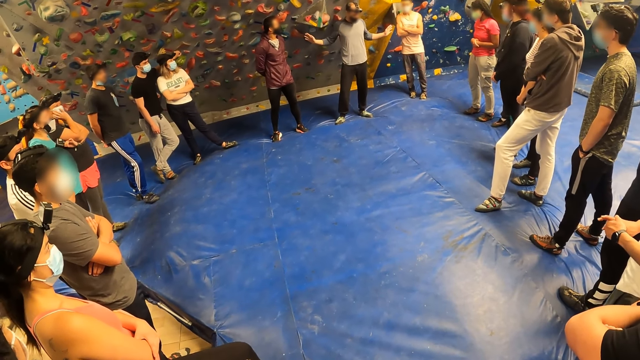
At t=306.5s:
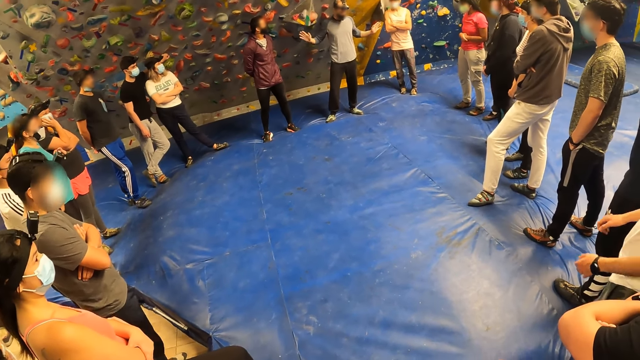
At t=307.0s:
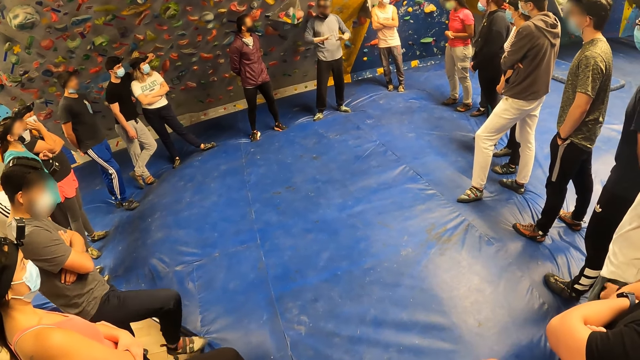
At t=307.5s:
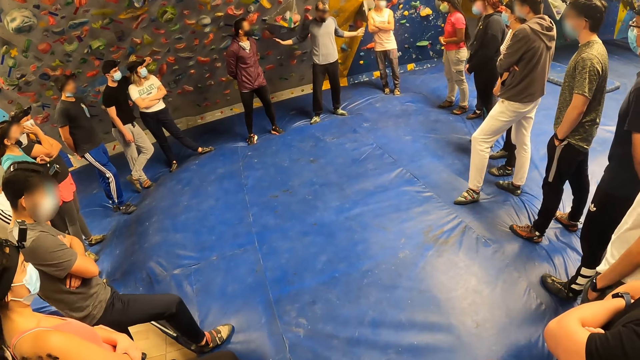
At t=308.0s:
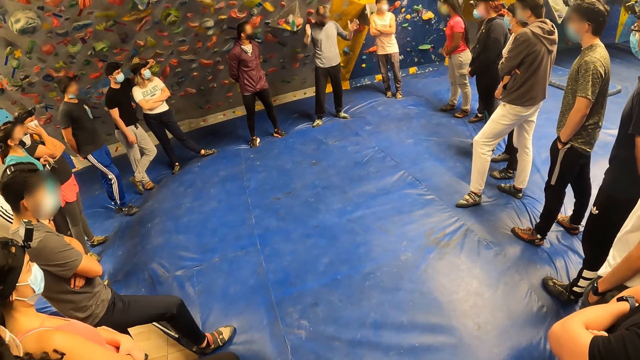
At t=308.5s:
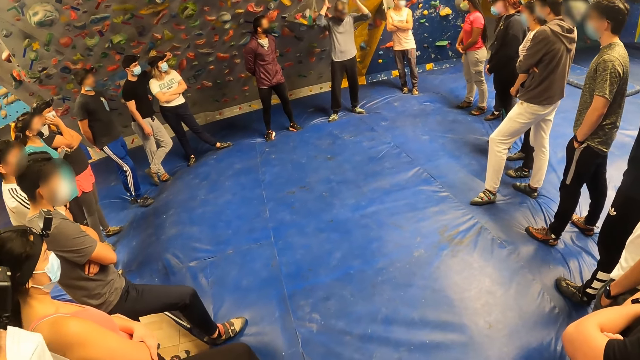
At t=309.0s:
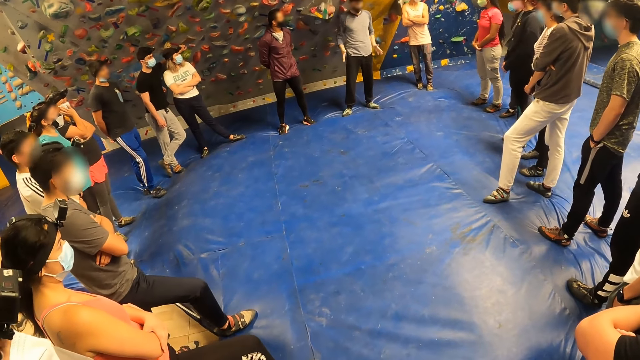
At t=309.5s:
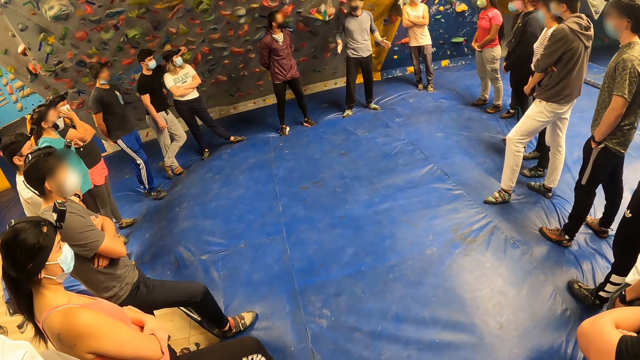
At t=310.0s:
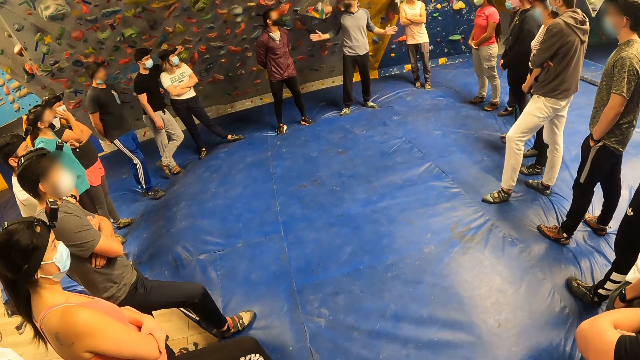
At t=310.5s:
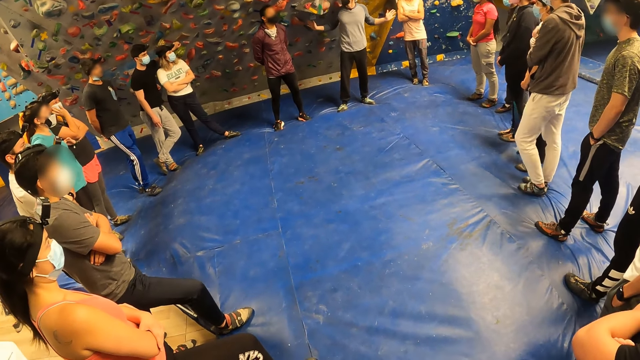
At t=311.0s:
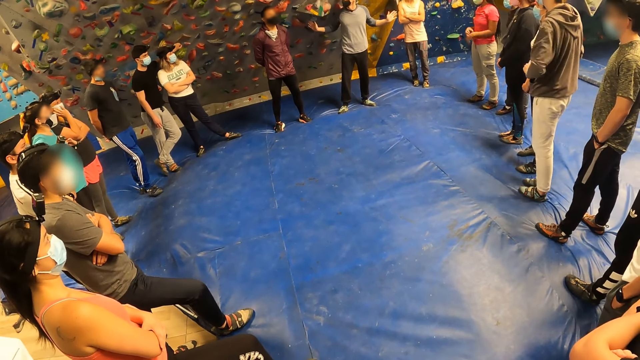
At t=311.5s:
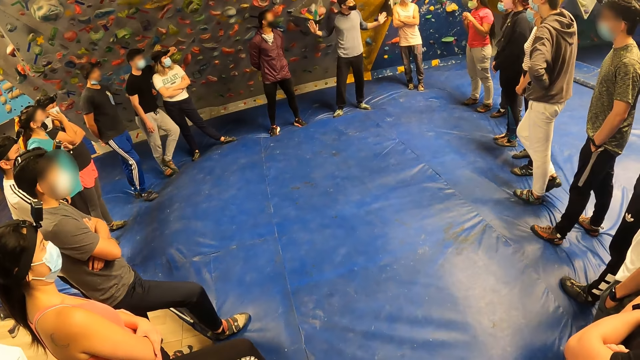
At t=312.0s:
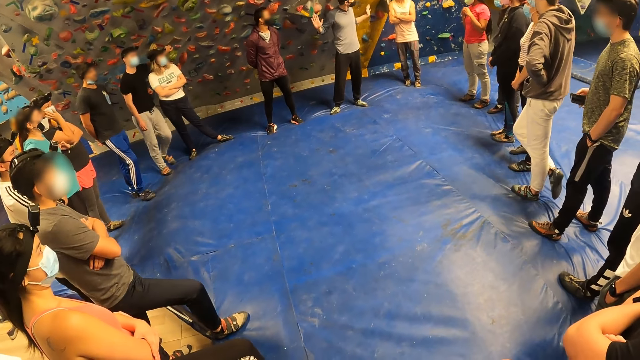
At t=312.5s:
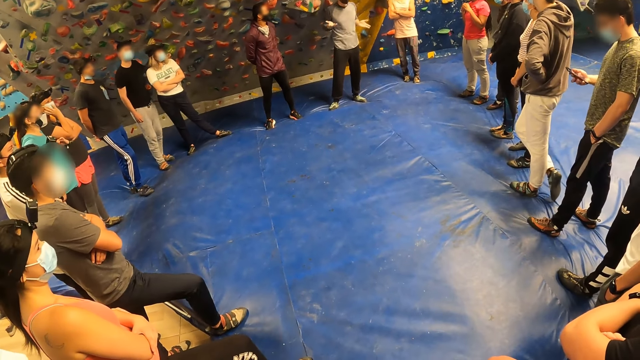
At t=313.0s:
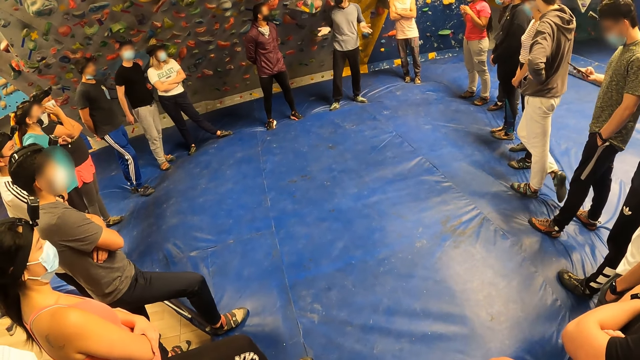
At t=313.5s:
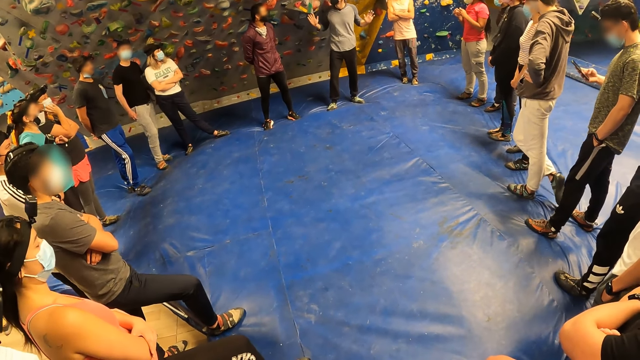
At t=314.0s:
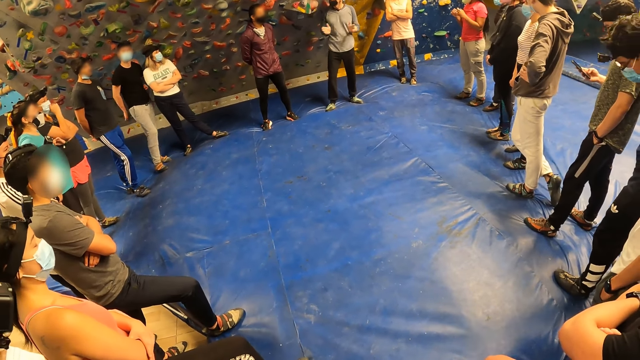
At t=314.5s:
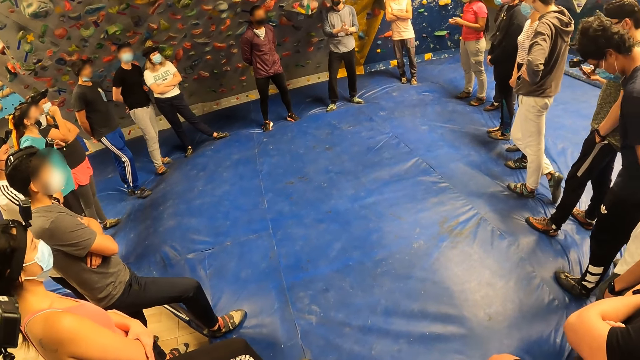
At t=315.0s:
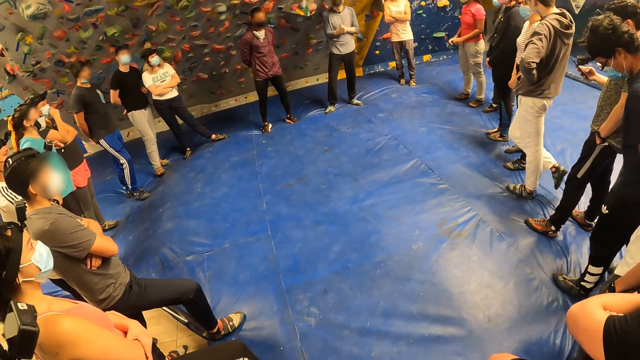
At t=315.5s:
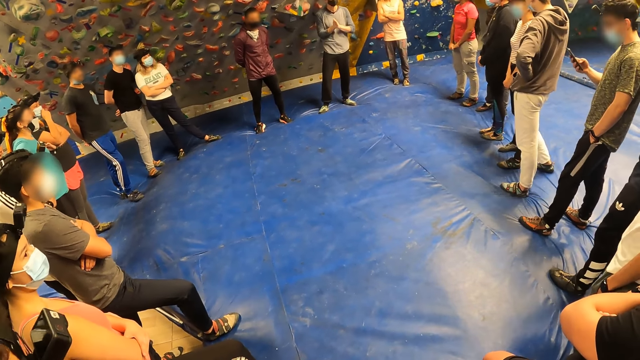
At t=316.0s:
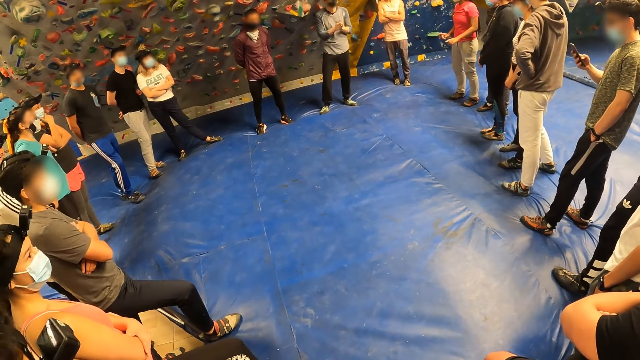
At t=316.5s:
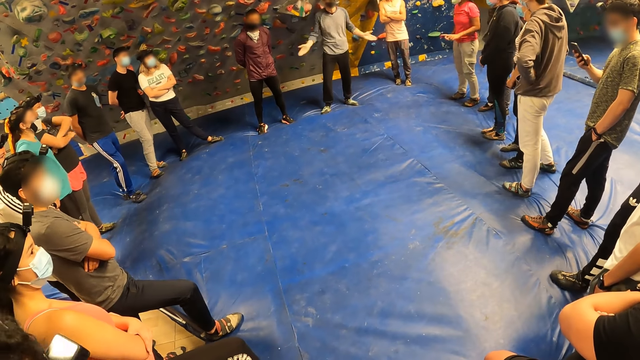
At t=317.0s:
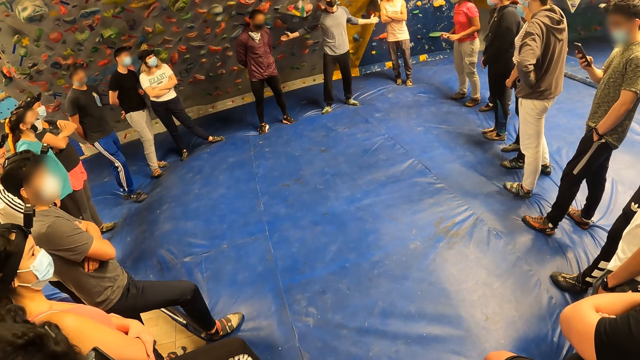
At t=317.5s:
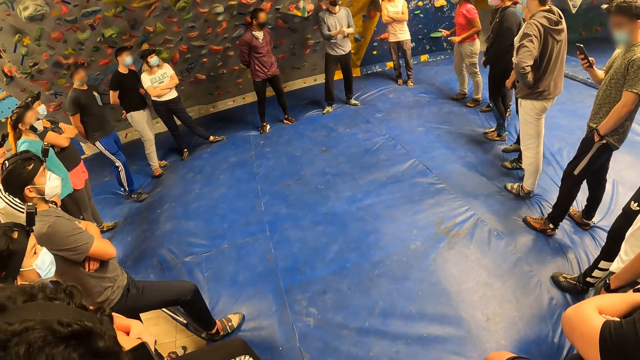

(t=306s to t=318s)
A man operates a phone with his right hand.

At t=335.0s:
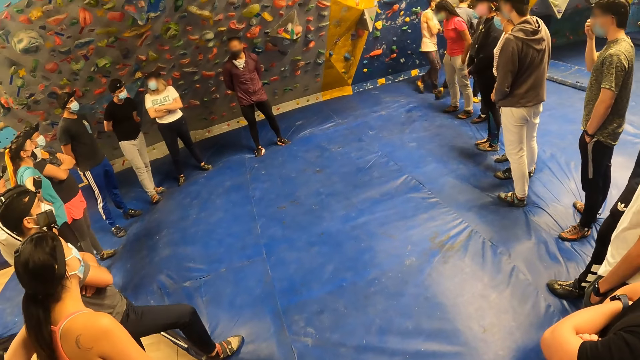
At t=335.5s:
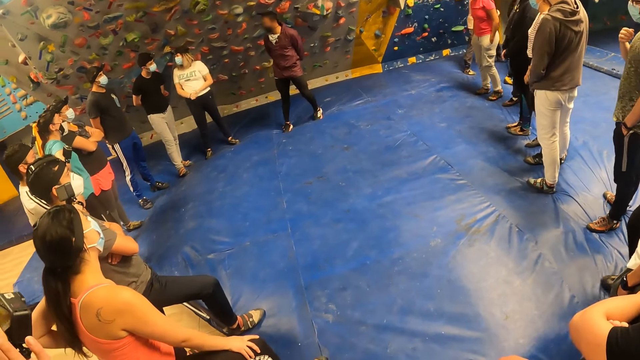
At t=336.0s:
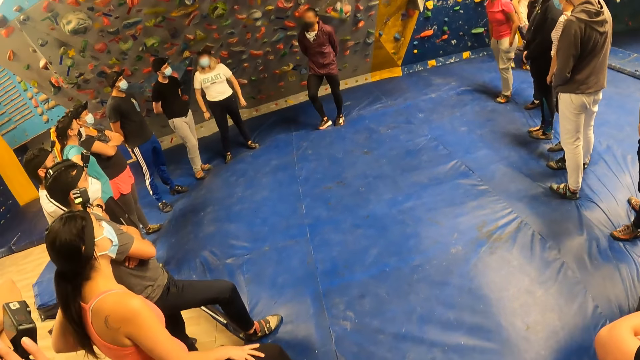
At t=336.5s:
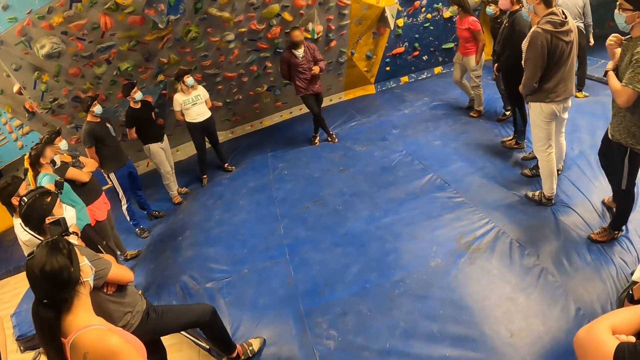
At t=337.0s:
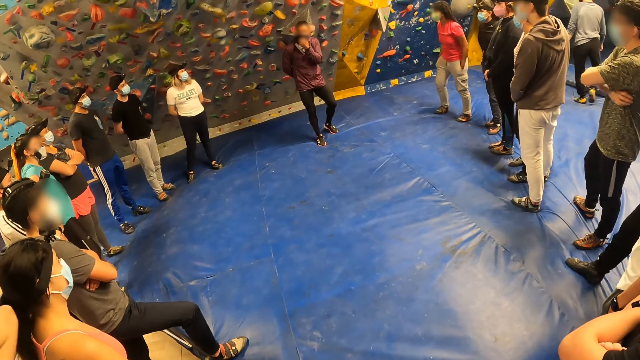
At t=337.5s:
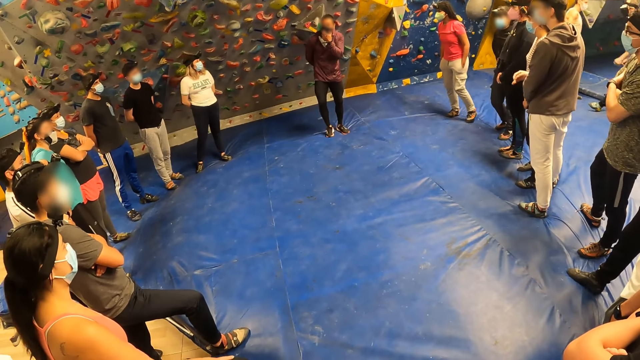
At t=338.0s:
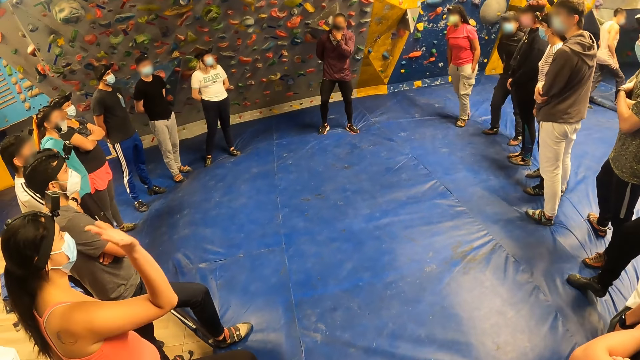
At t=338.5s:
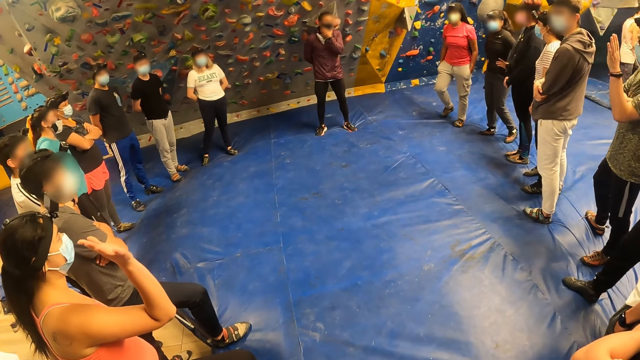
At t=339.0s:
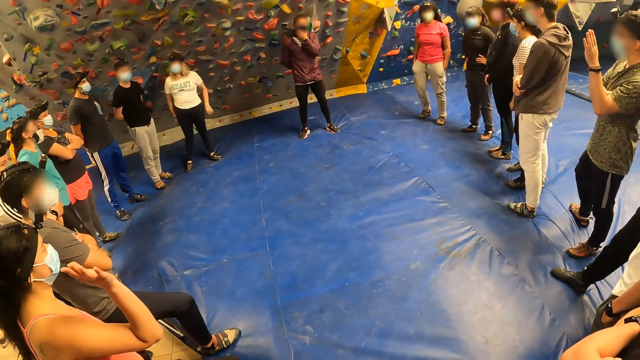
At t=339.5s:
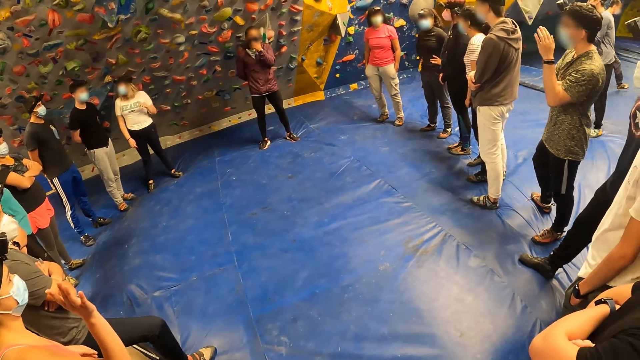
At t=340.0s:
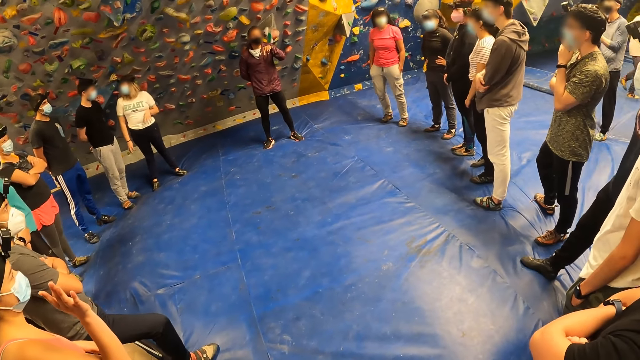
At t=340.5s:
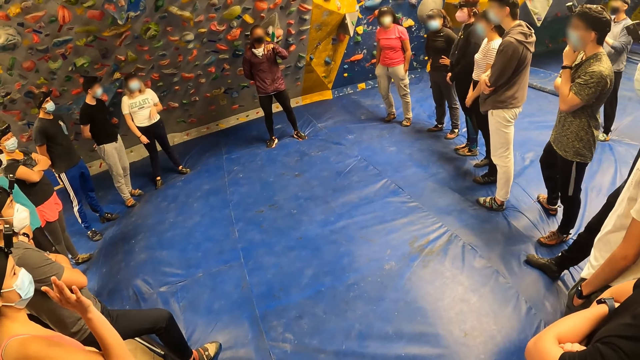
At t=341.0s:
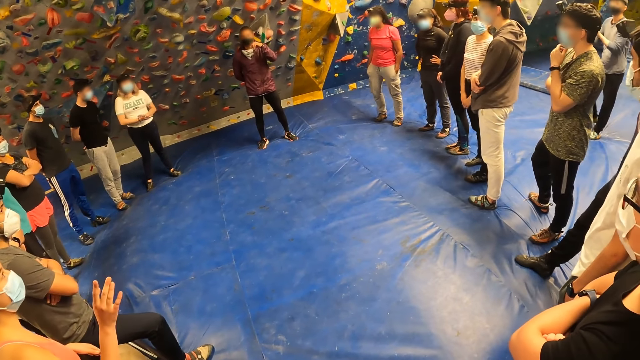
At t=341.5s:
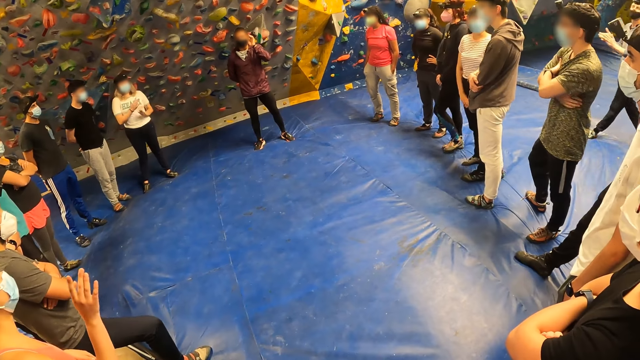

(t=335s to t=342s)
An instructor touches his face mask with his left hand.
